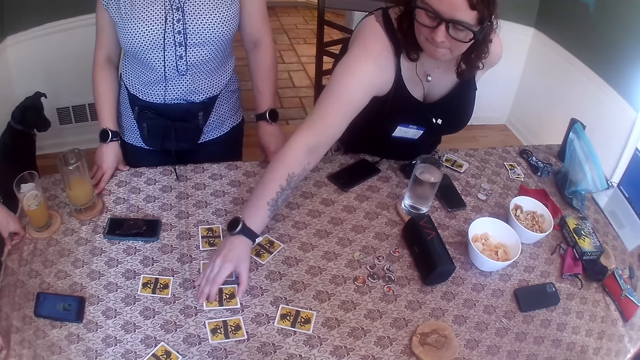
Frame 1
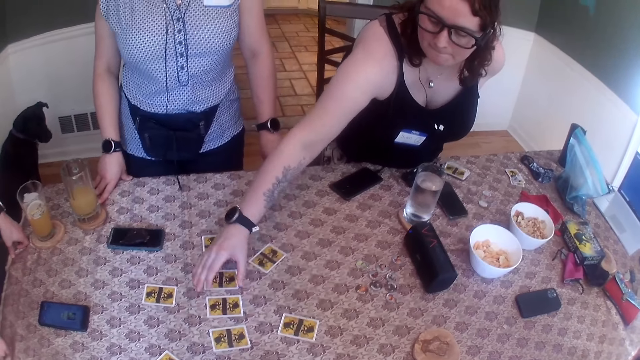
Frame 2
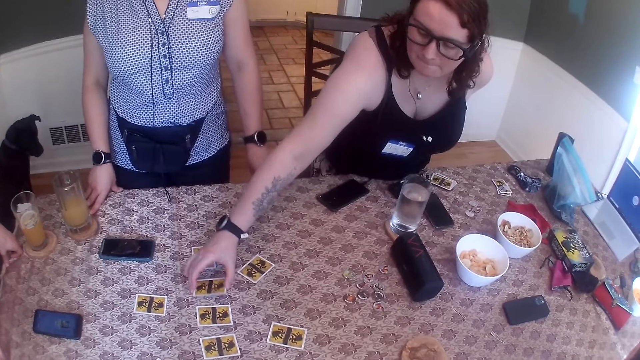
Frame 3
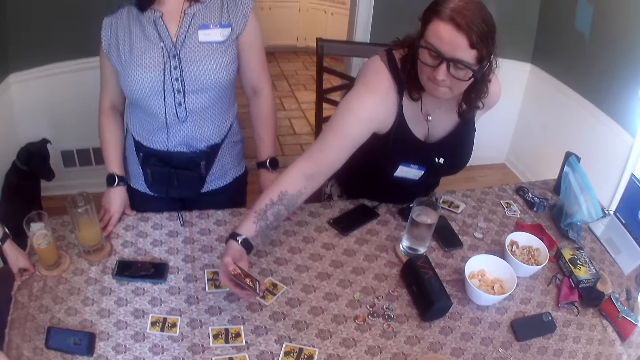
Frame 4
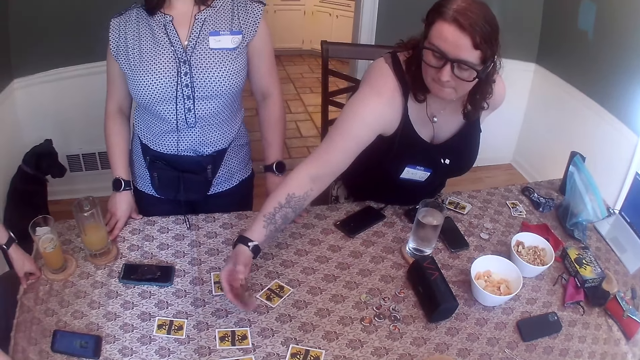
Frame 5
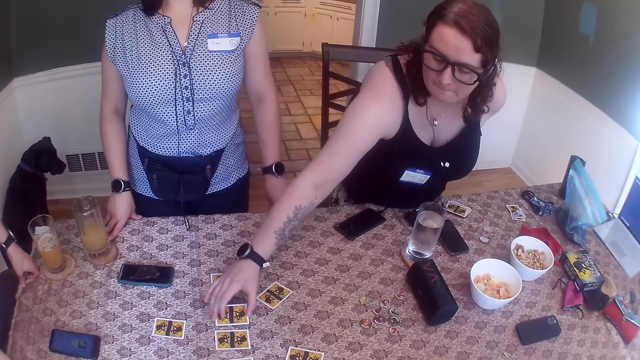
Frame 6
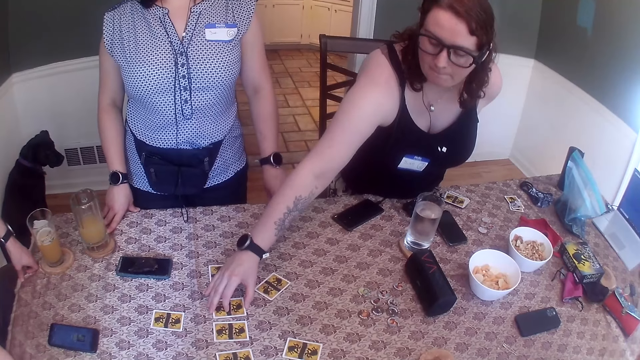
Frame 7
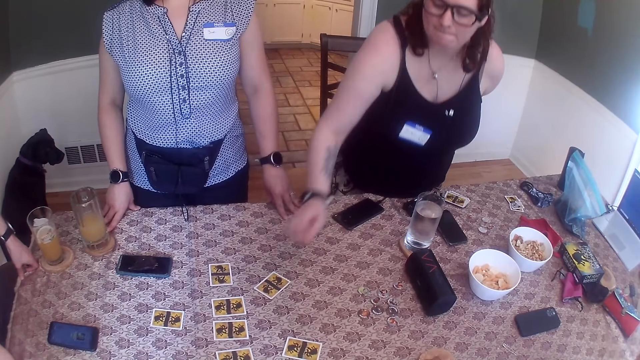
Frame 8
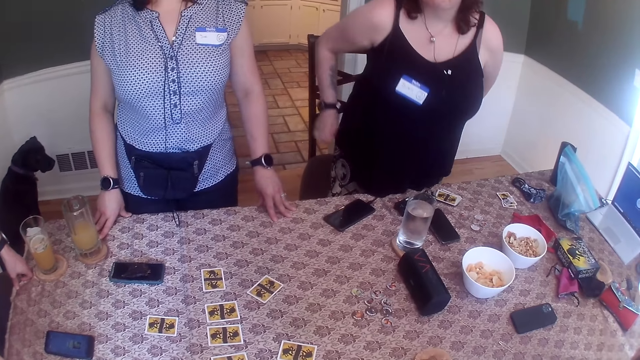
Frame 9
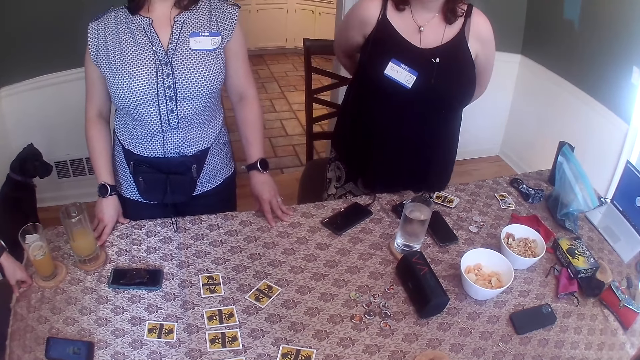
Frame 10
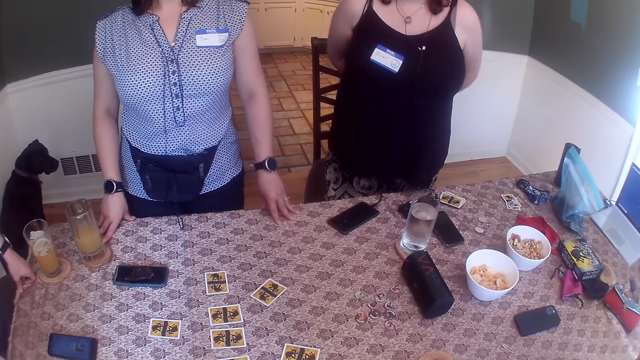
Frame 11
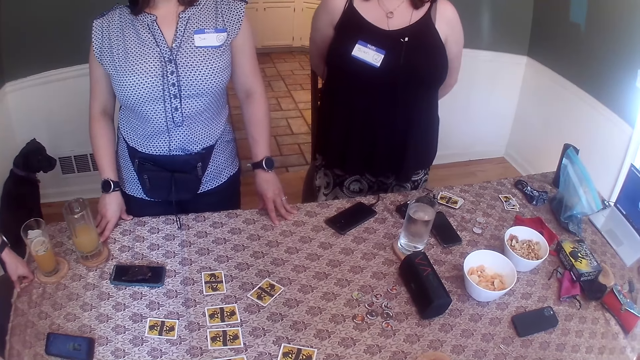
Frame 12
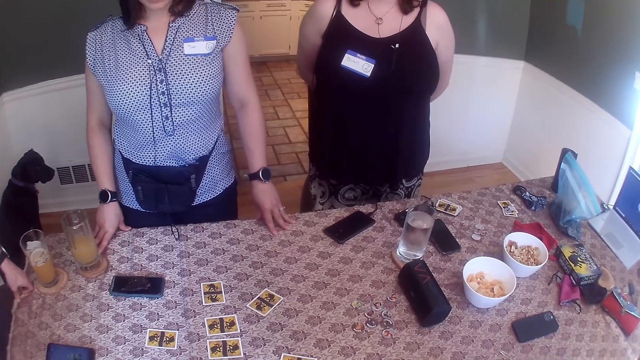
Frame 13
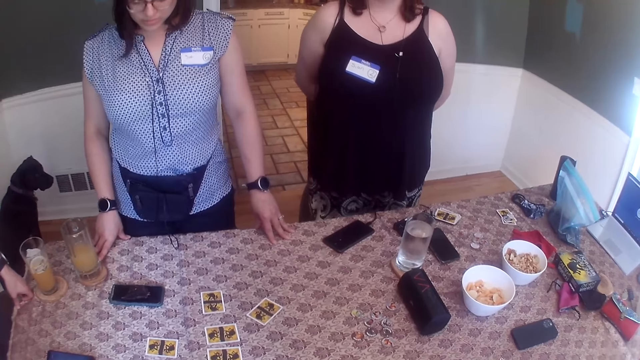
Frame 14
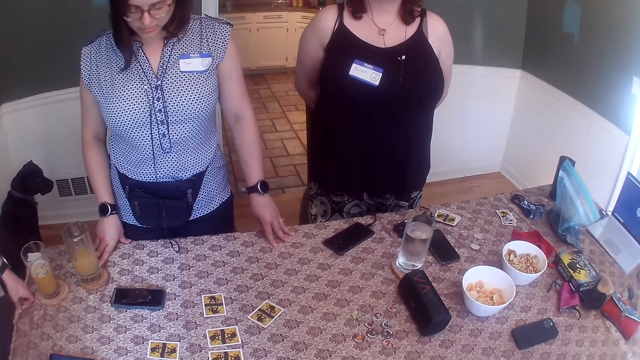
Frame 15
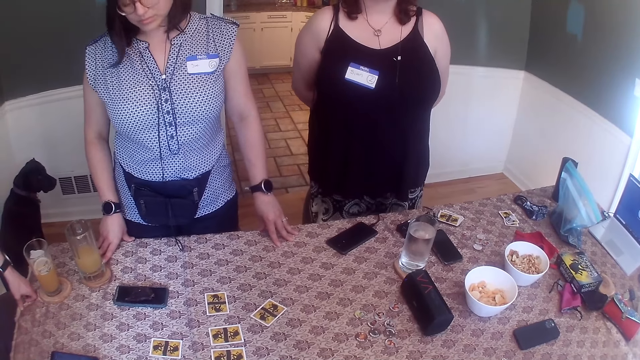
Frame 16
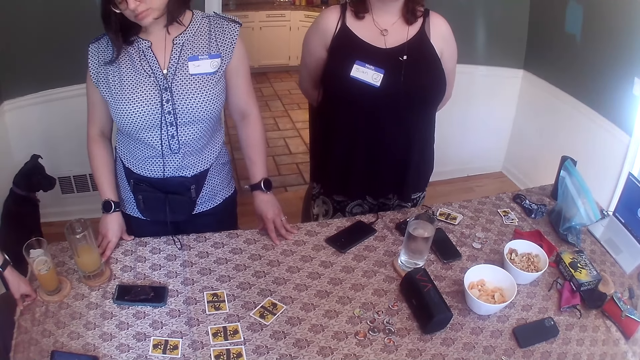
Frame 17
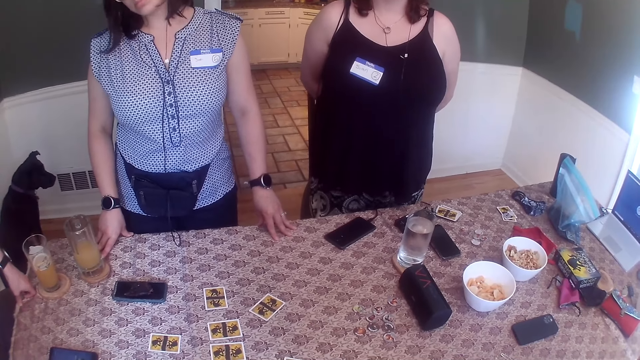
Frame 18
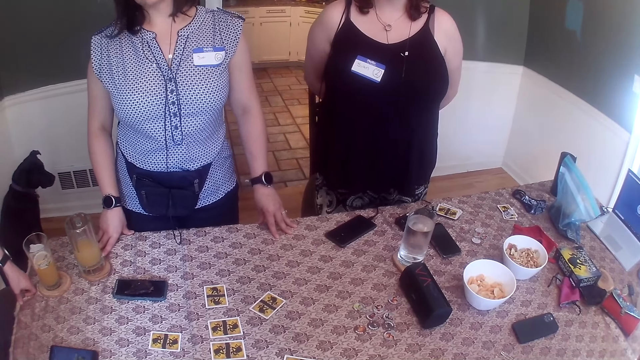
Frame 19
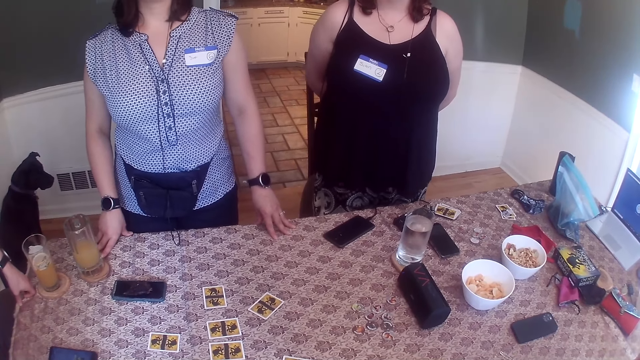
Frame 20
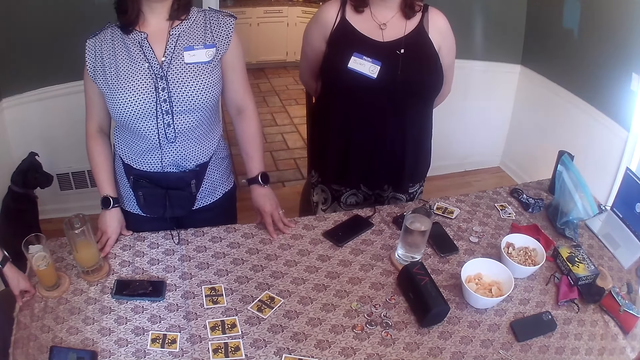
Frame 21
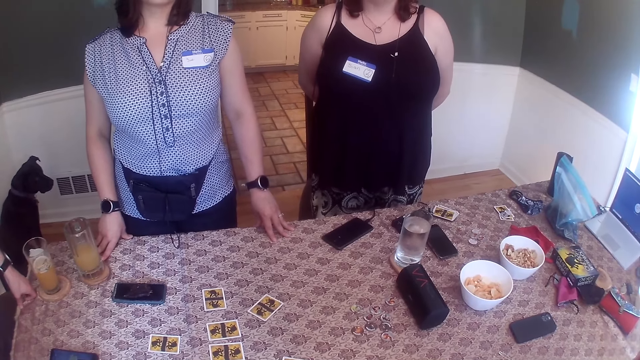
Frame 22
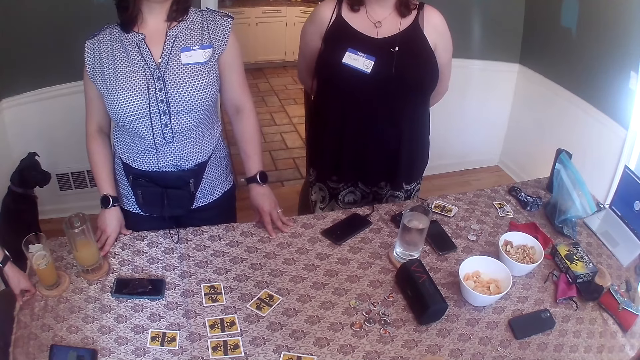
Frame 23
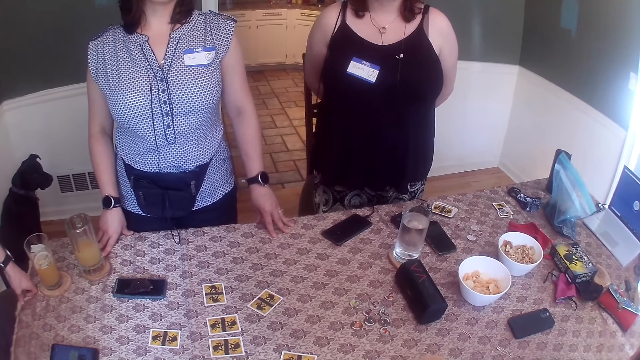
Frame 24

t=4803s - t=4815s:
The woman drops the cards in her right hand on the table. She picks up the card on the table with her right hand, examines the cards in her right hand, and drops the cards in her right hand on the table.

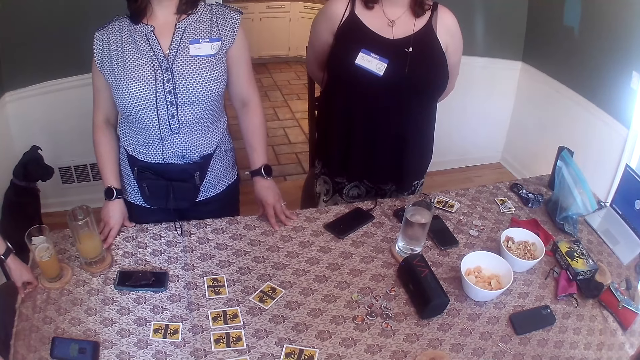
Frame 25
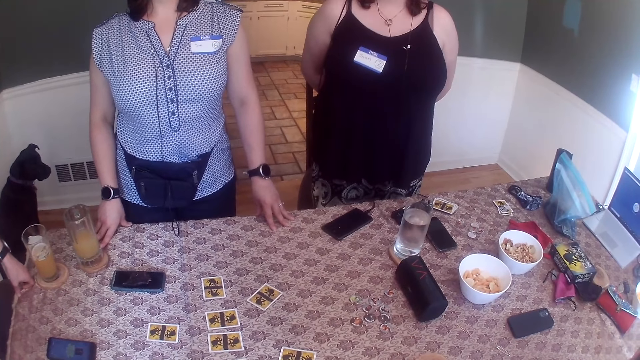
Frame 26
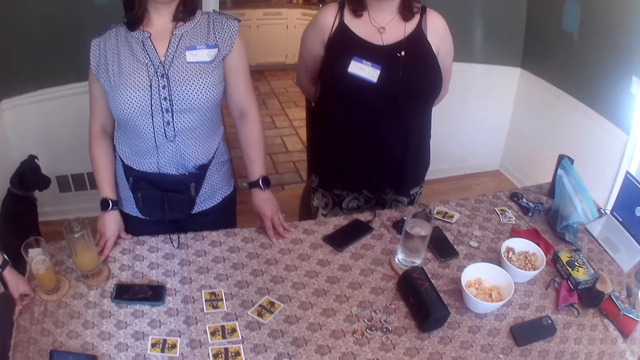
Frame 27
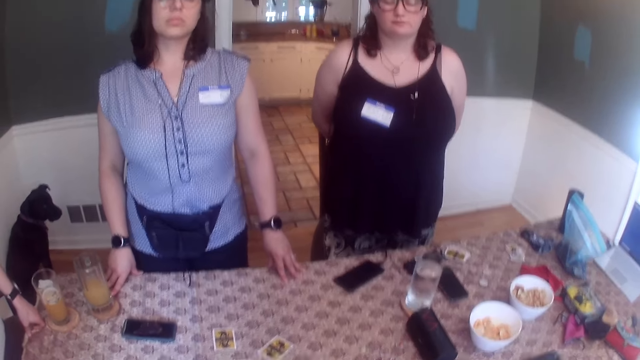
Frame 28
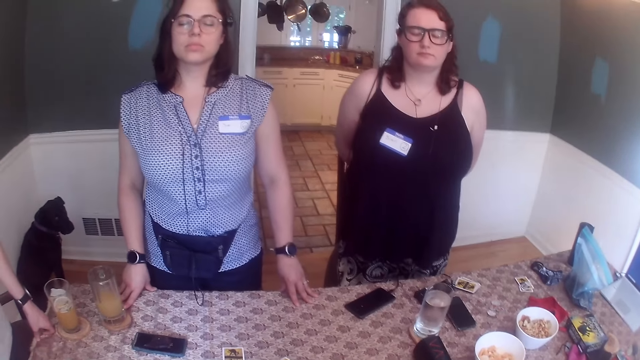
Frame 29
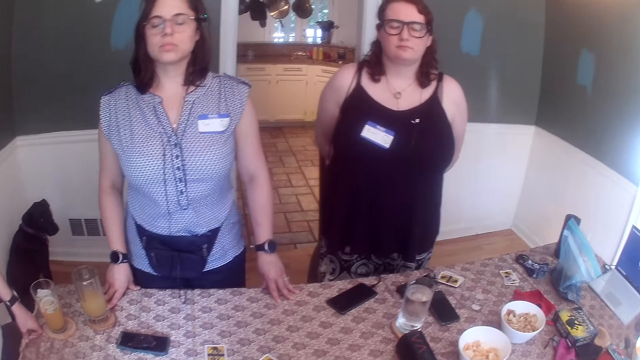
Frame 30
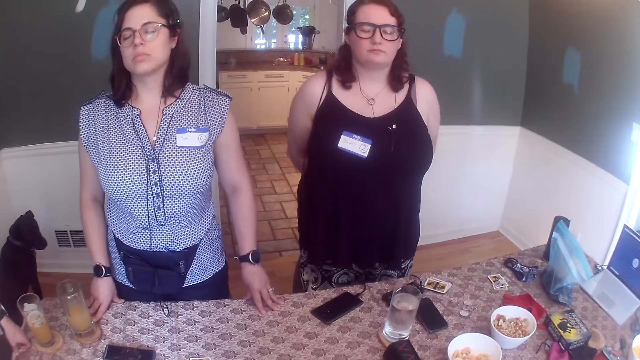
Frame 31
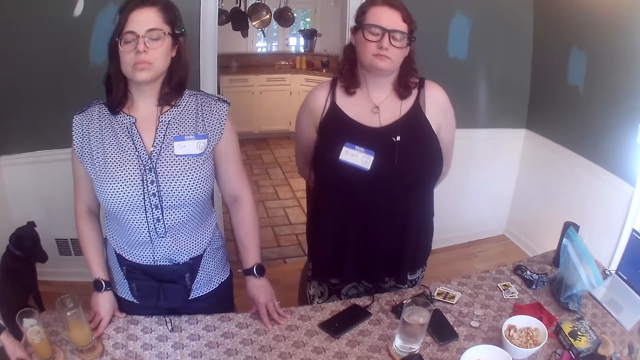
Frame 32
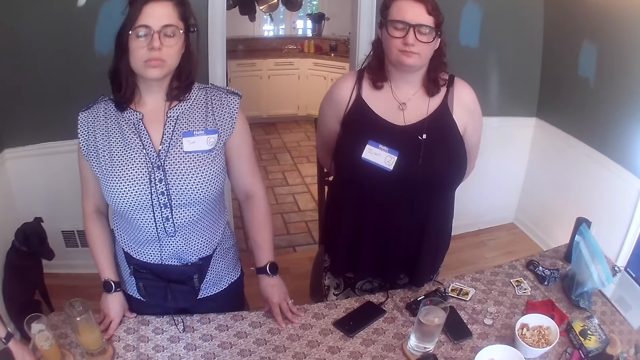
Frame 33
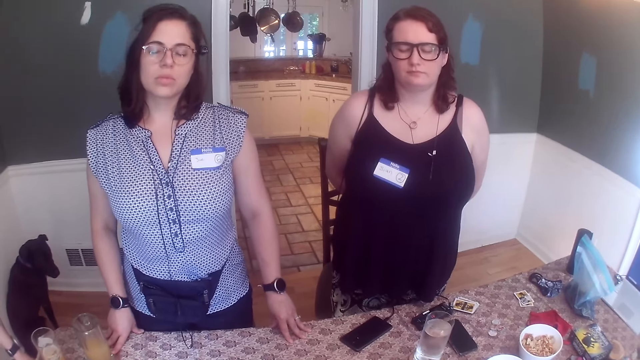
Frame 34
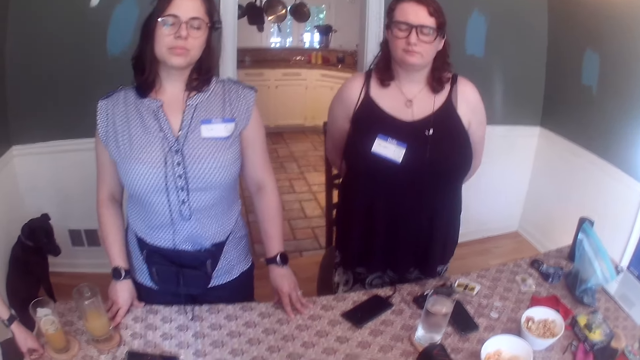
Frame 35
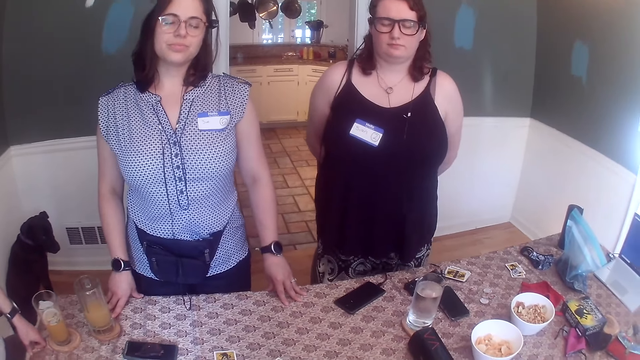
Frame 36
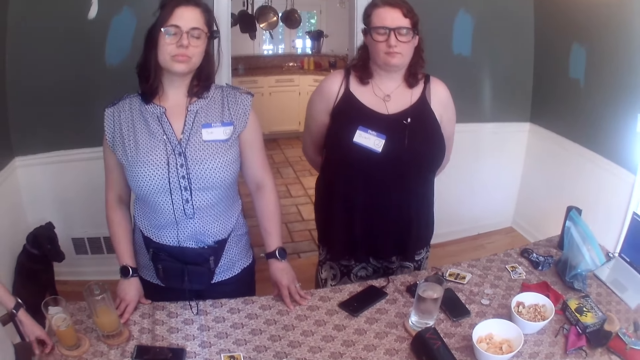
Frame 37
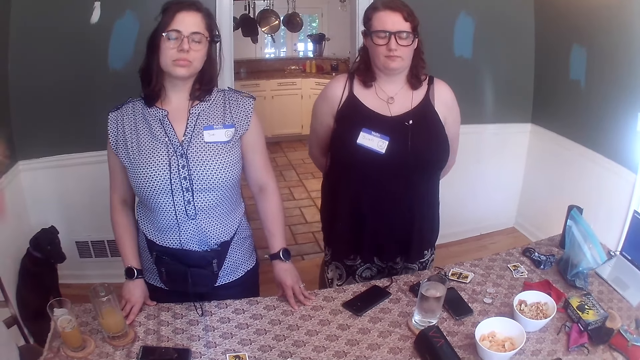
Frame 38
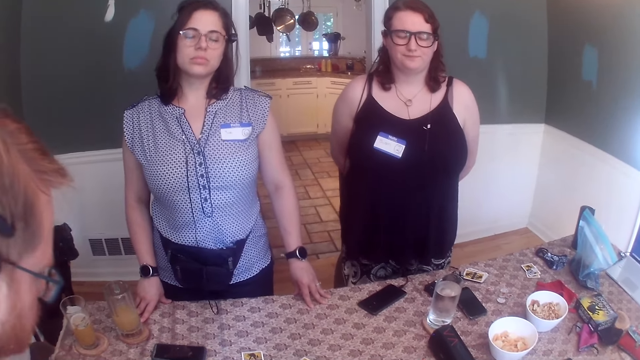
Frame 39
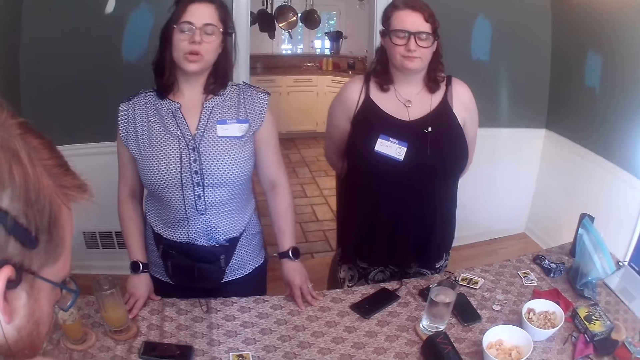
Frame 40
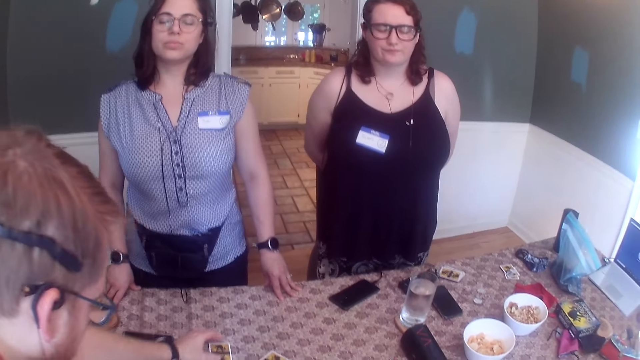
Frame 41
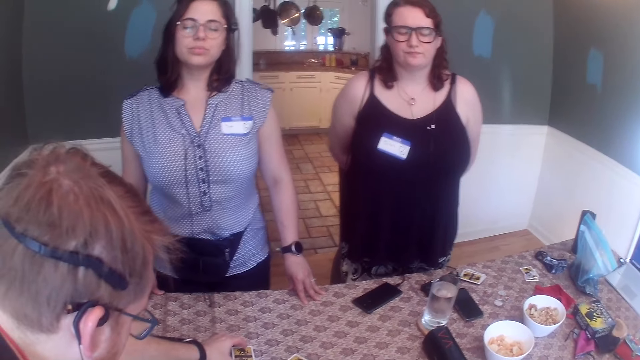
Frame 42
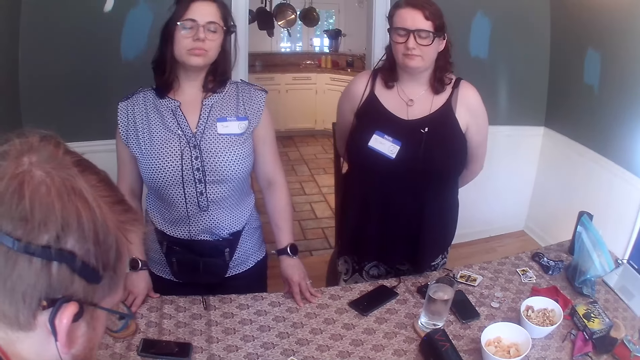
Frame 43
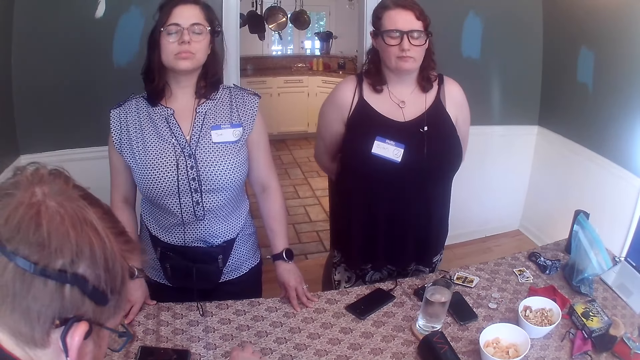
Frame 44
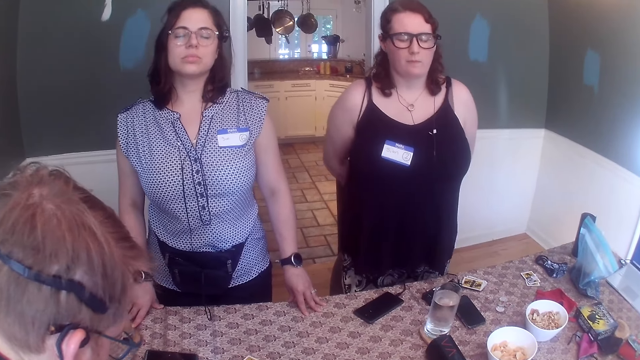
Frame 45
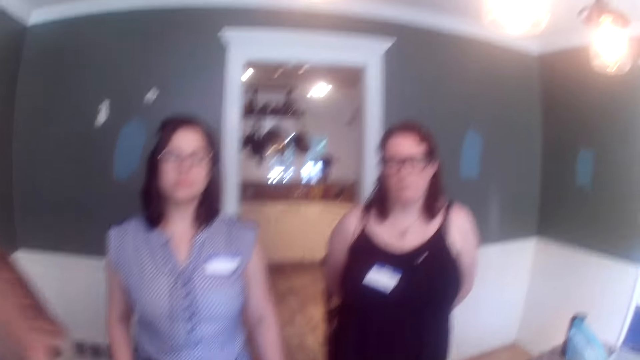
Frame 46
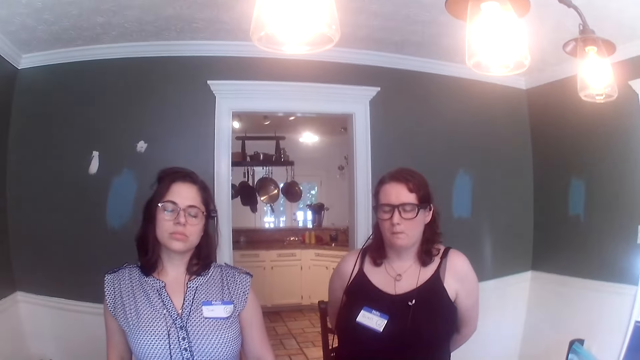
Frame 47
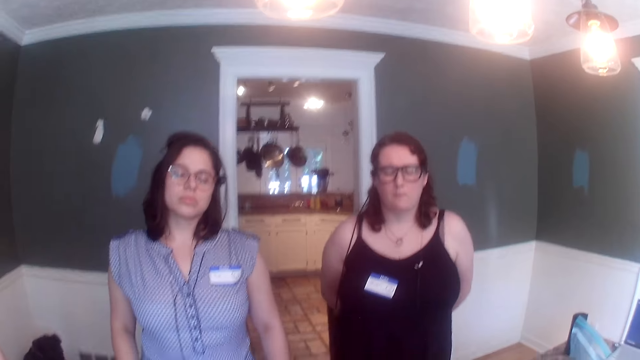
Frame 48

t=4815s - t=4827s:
The man takes off his left hand from the table. Another man picks up the card on the table with his left hand.
